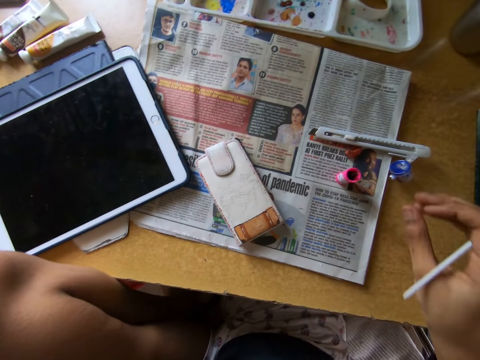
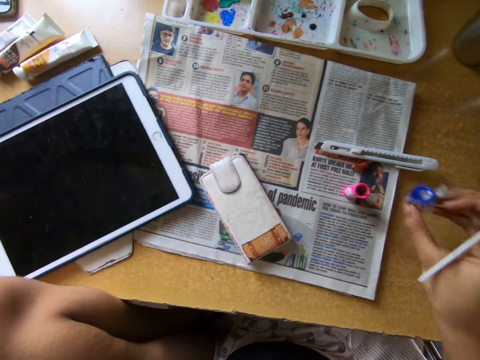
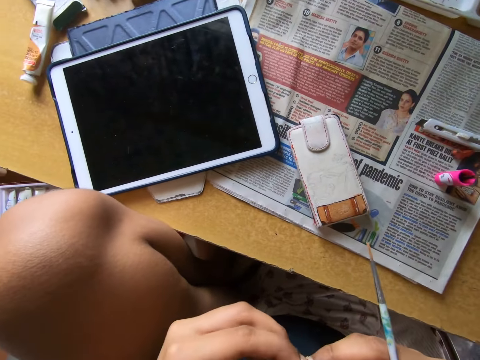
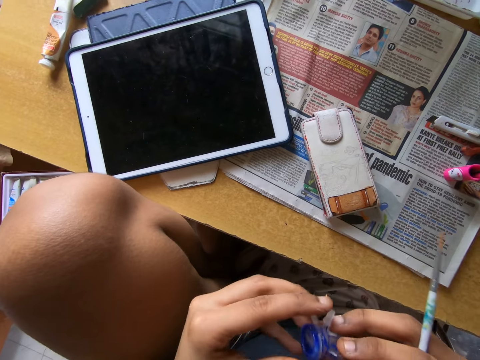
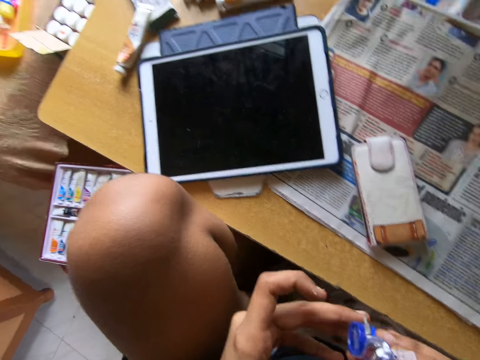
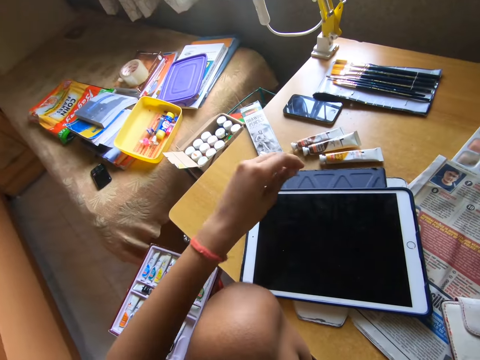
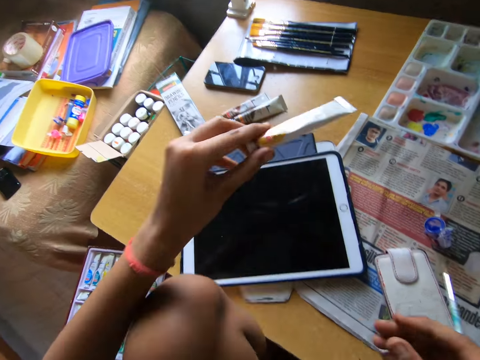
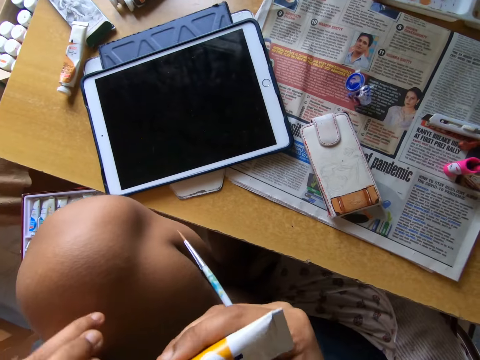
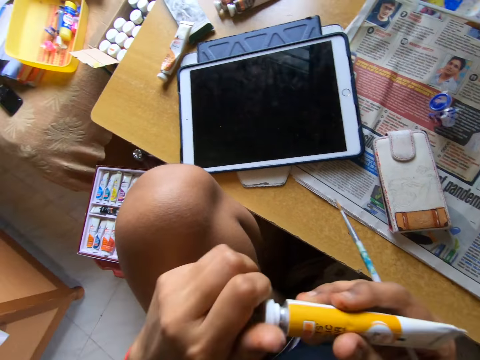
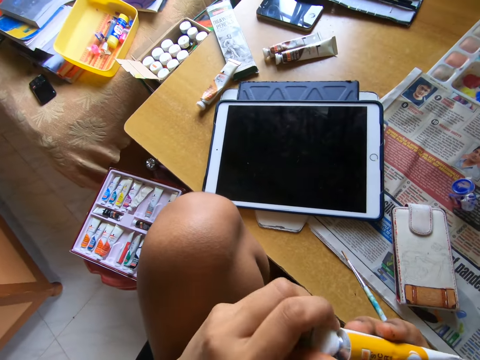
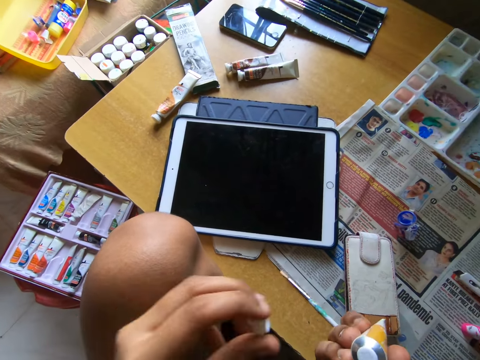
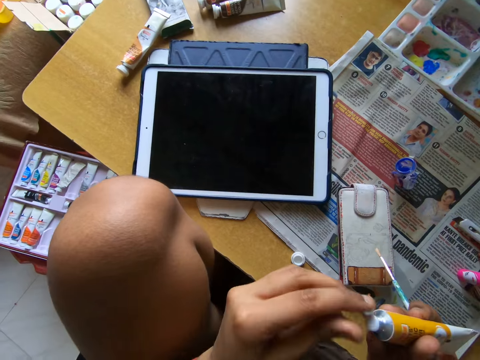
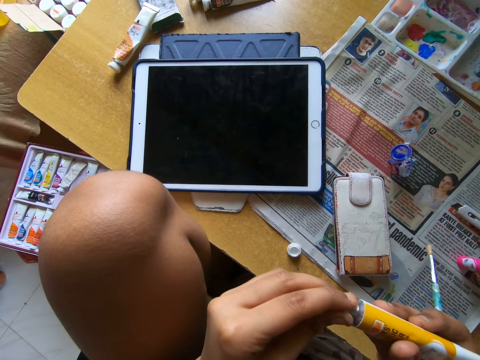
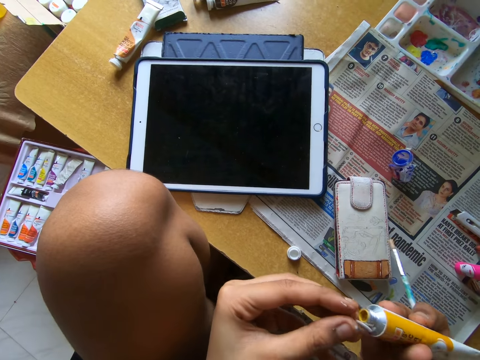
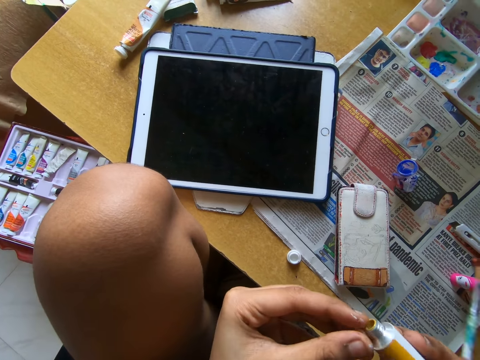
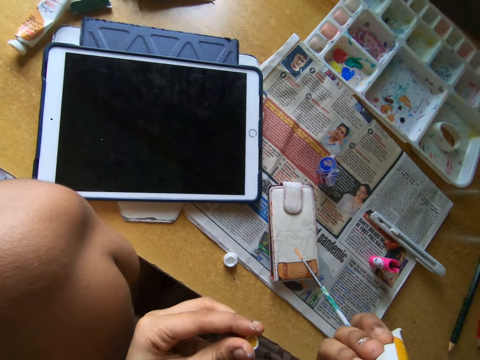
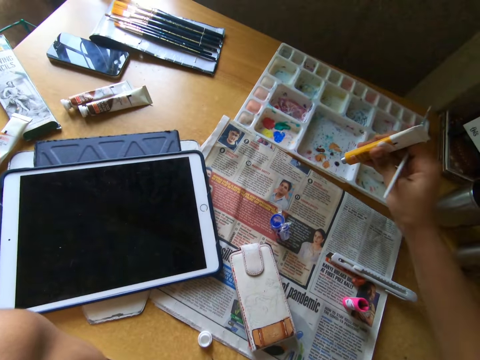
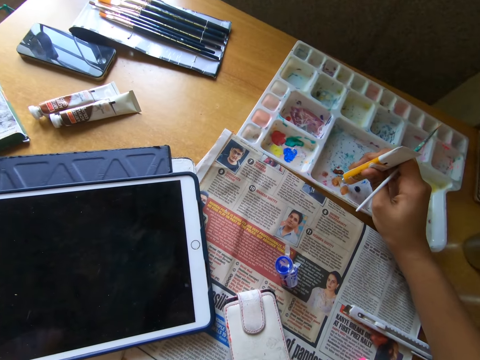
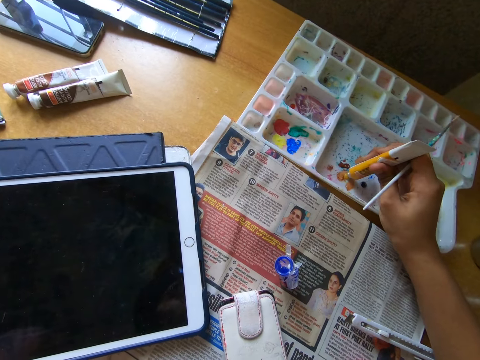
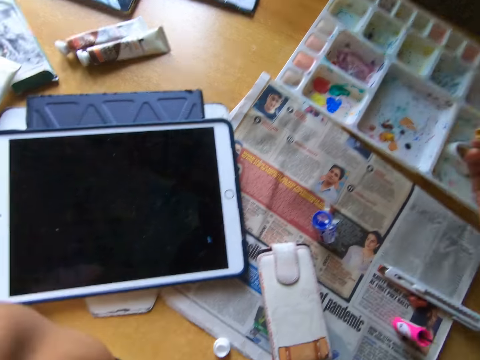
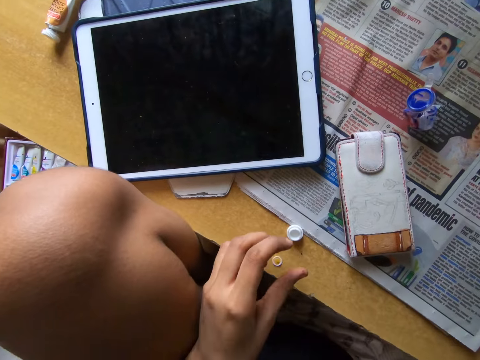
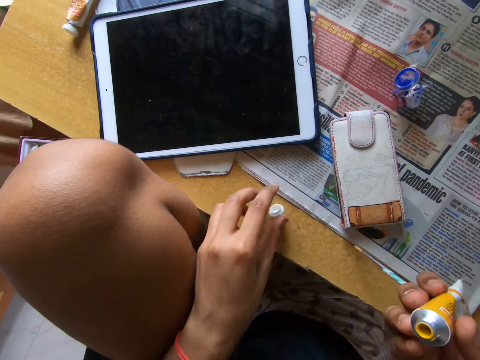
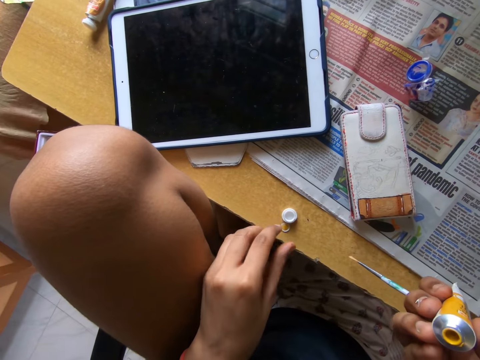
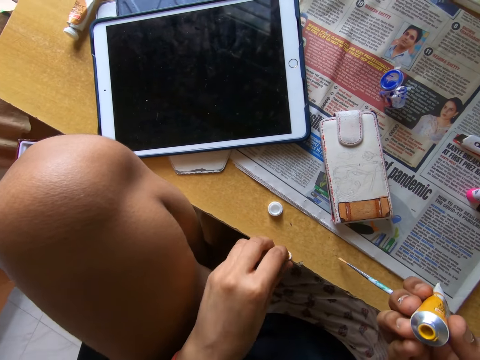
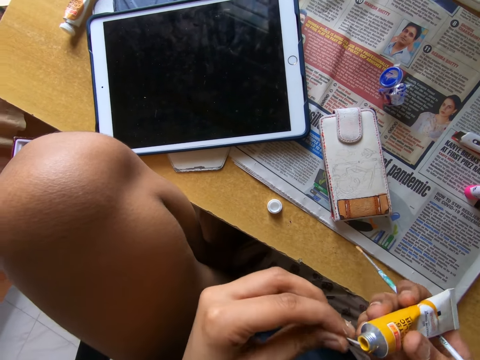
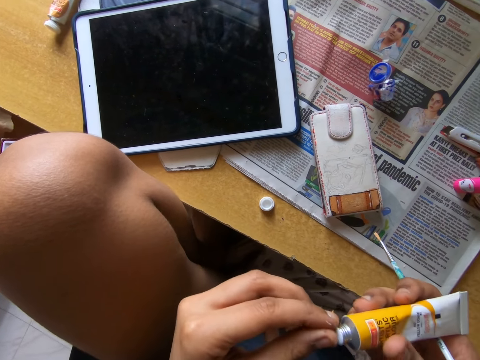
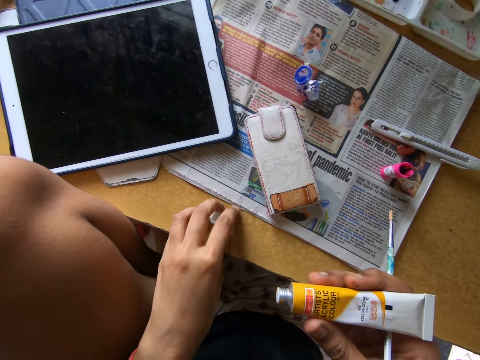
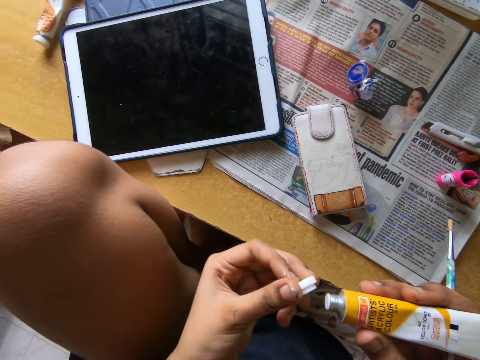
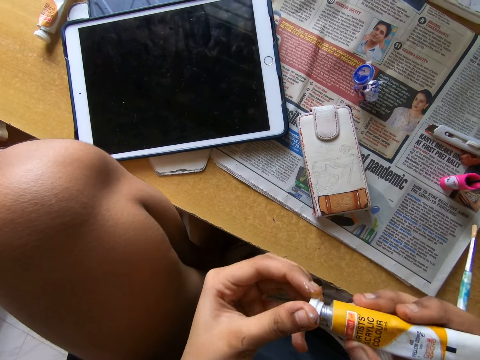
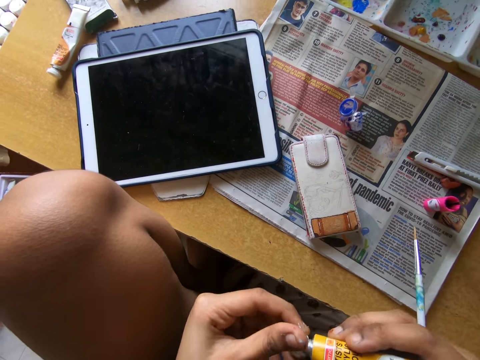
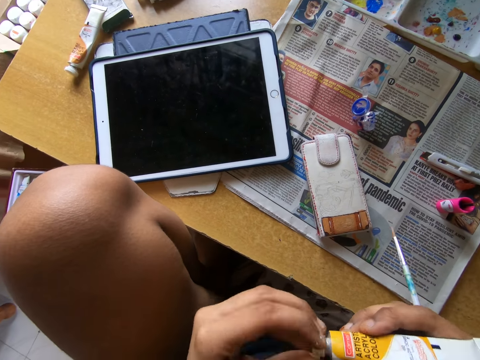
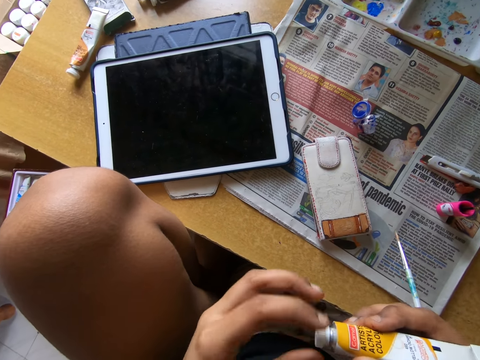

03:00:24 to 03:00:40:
The camera wearer picks up the paint container from the table with her right hand. She opens the paint container with both hands. She picks up the paint tube from the table with her left hand. She opens the lid on the paint tube with both hands. She drops the lid on the table with her left hand. She removes the cover on the paint tube with her left hand. She puts paint in the paint palette with the paint tube in her right hand. She does it again. She picks up the lid from the table. She moves the lid on the table with her left hand. She picks up the cover from the table with her left hand. She puts the cover on the paint tube with both hands. She picks up the lid from the table with her left hand. She covers the paint tube with the lid in her left hand.

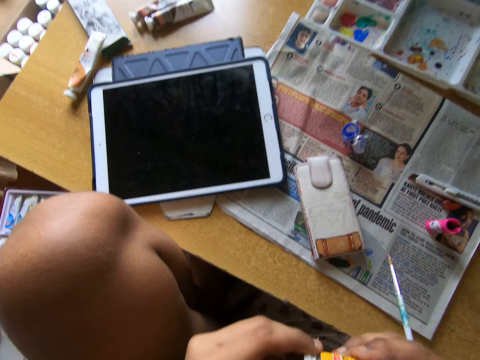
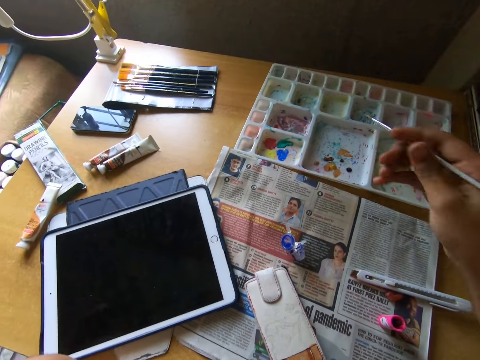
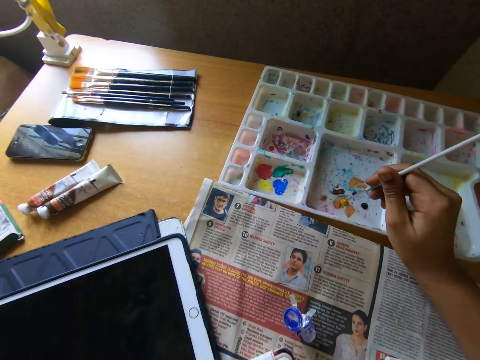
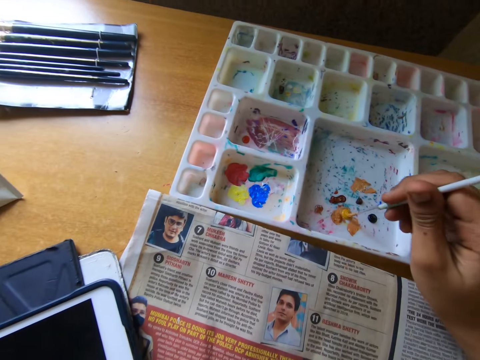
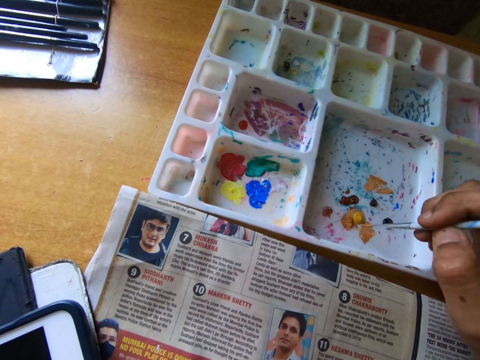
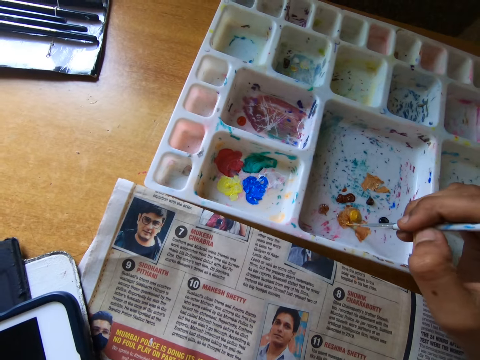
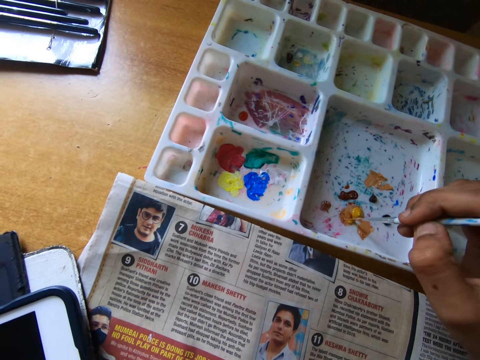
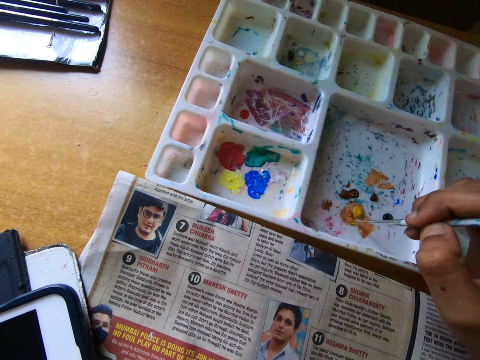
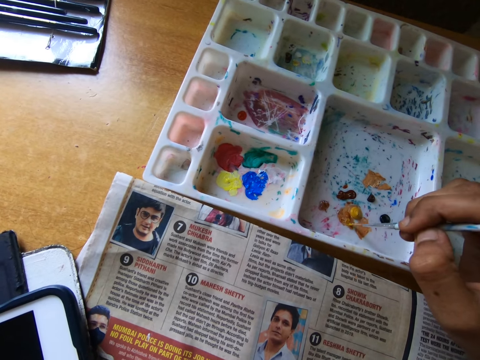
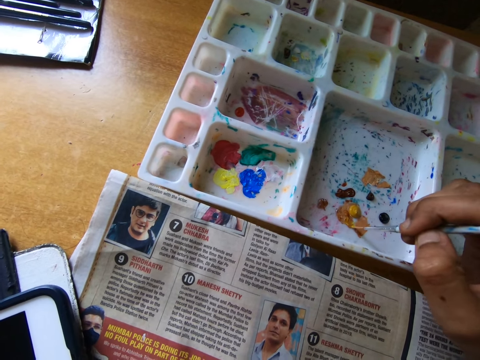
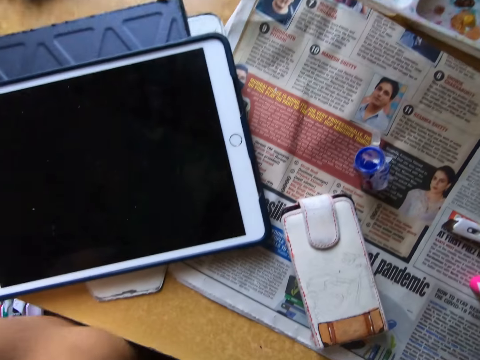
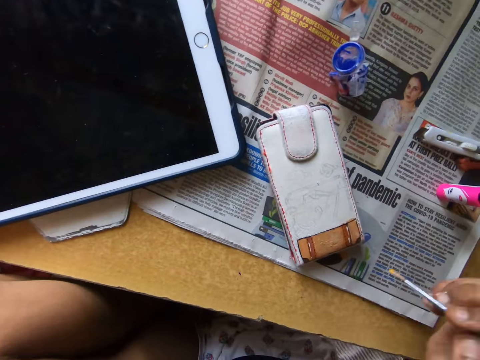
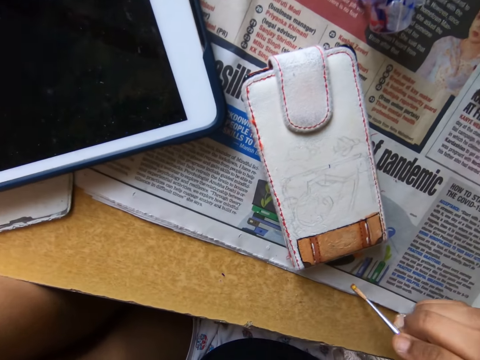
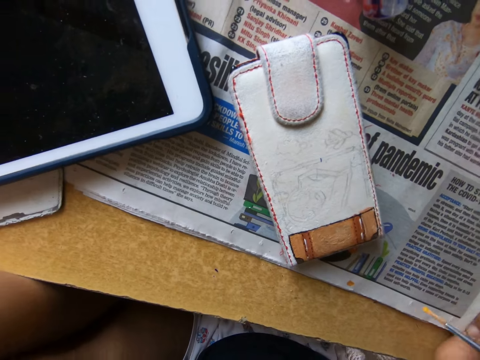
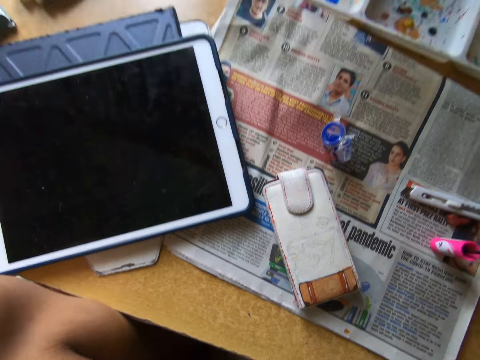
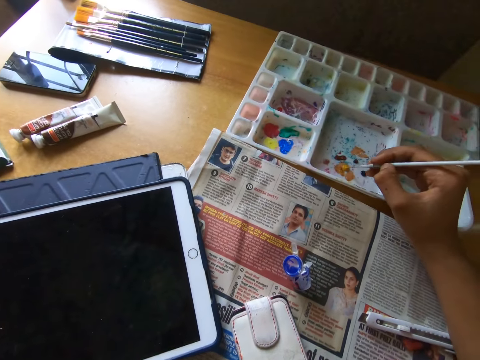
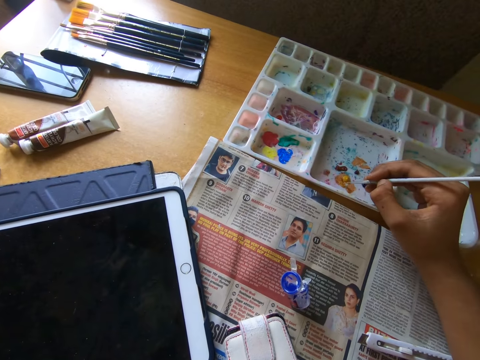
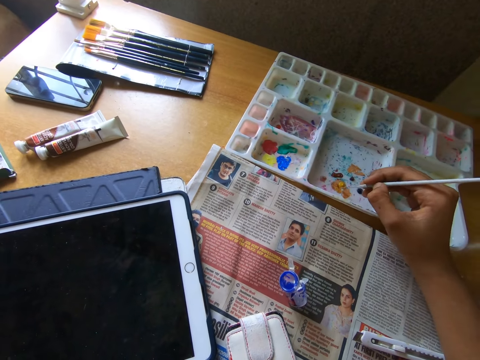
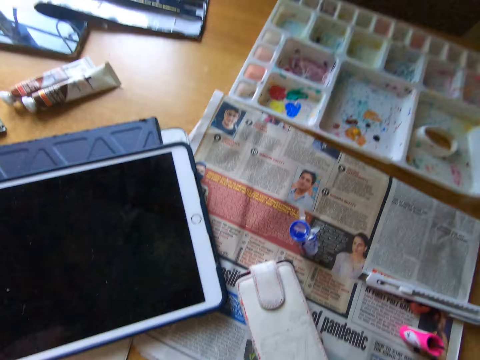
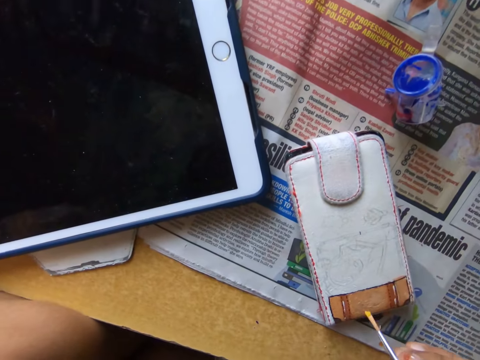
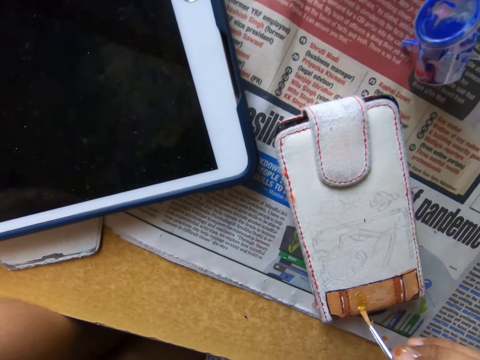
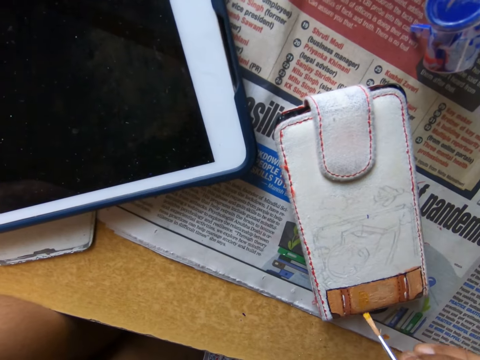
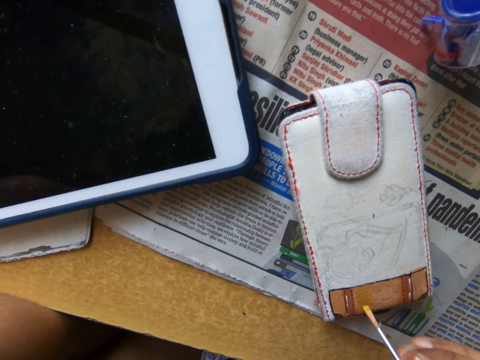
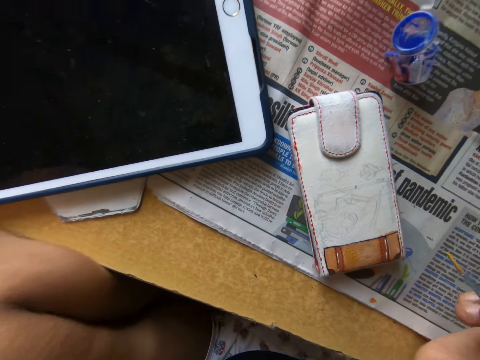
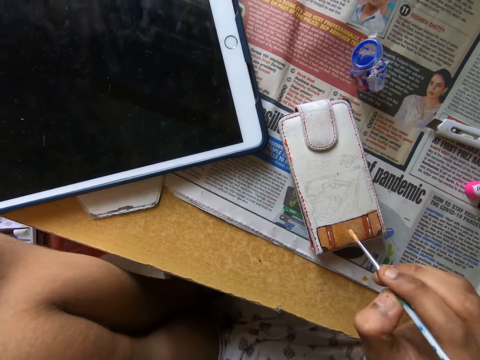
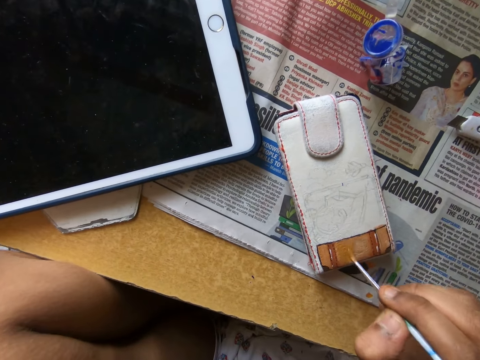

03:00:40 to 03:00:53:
The camera wearer takes paint from the paint palette with the paintbrush in her right hand. She looks around a table. She paints a newspaper on the table with the paintbrush in her right hand. She takes paint from the paint palette with the paintbrush in her right hand. She paints a pouch on the table with the paintbrush in her right hand.
